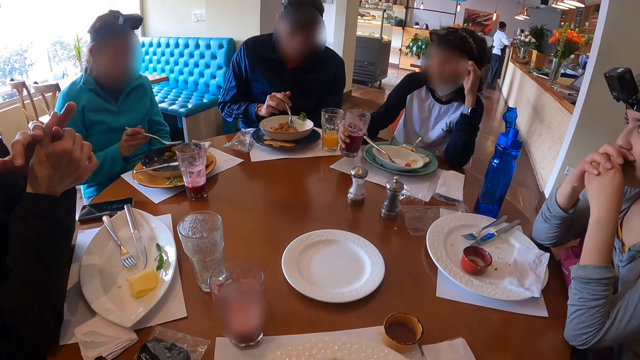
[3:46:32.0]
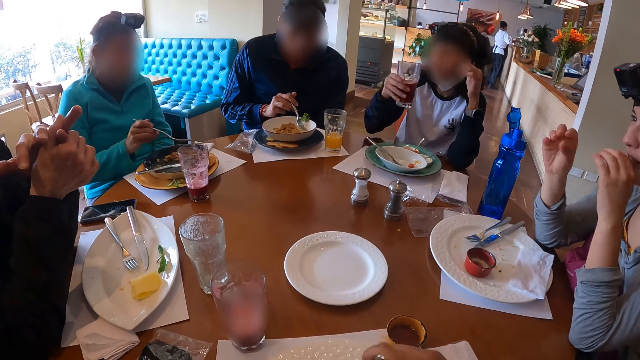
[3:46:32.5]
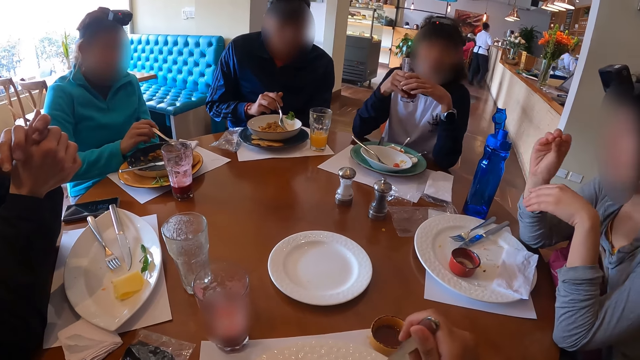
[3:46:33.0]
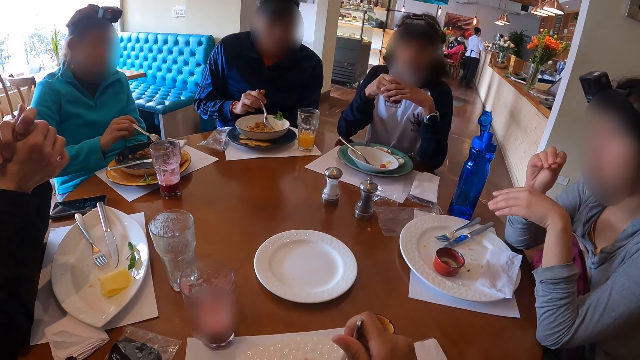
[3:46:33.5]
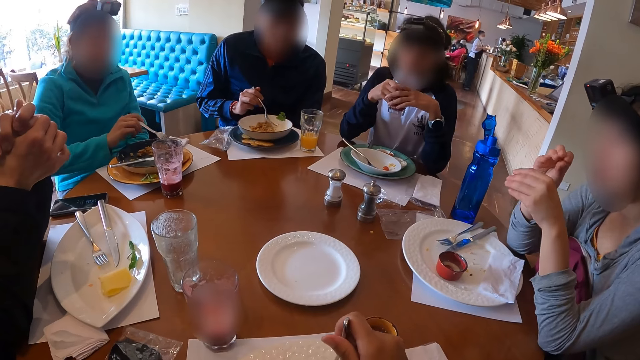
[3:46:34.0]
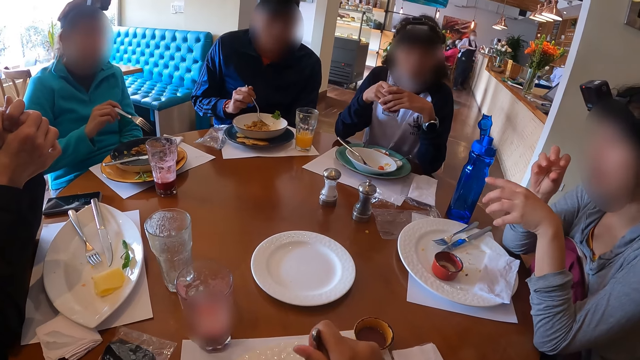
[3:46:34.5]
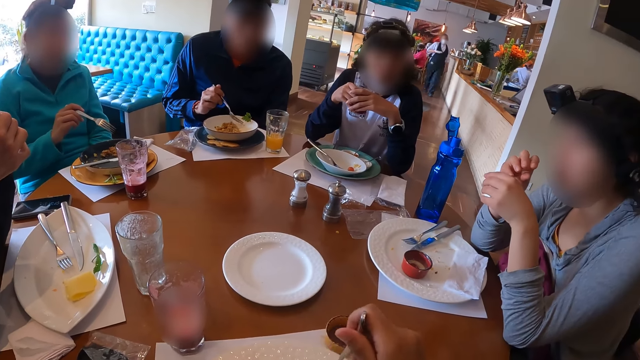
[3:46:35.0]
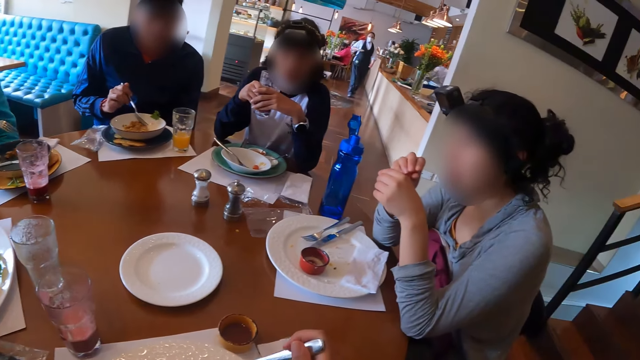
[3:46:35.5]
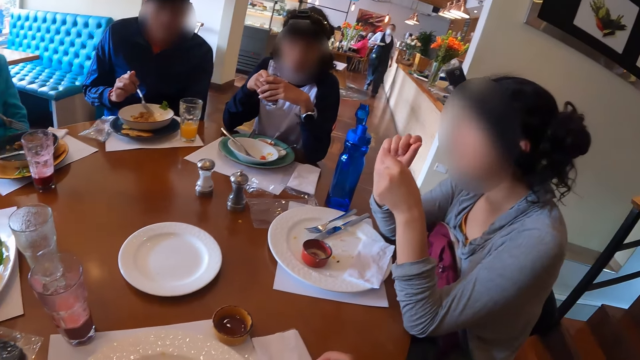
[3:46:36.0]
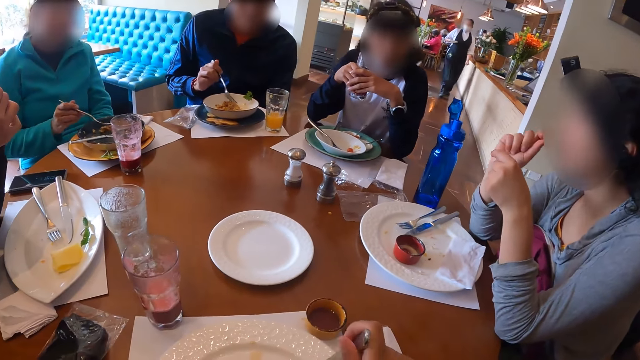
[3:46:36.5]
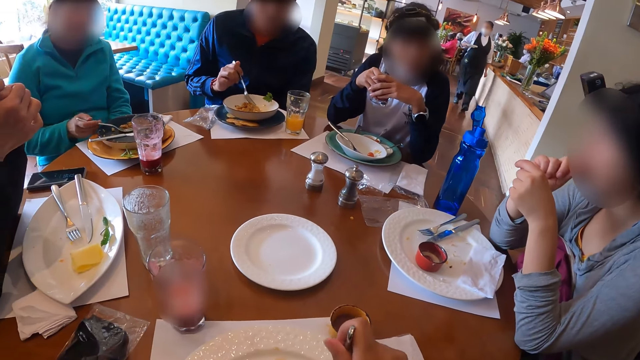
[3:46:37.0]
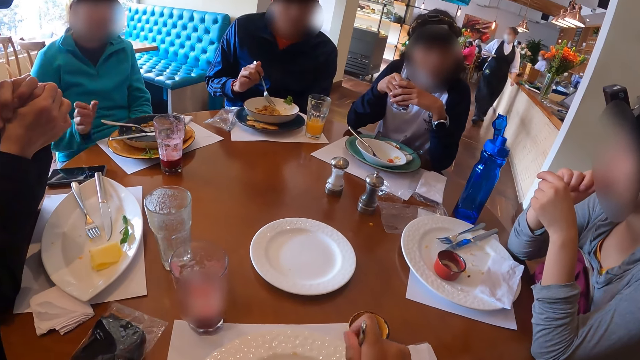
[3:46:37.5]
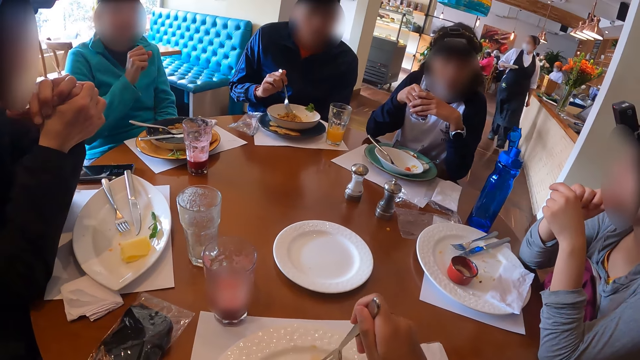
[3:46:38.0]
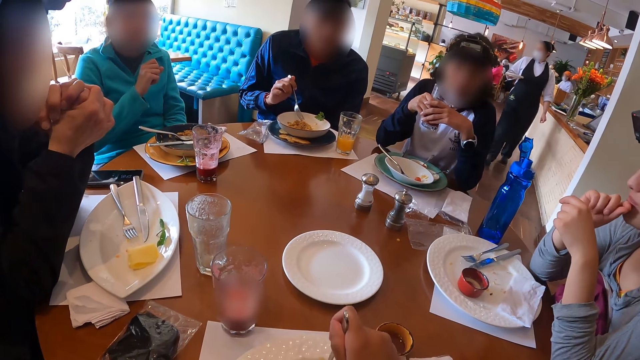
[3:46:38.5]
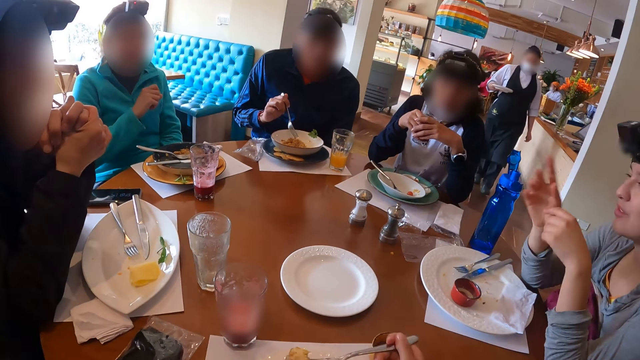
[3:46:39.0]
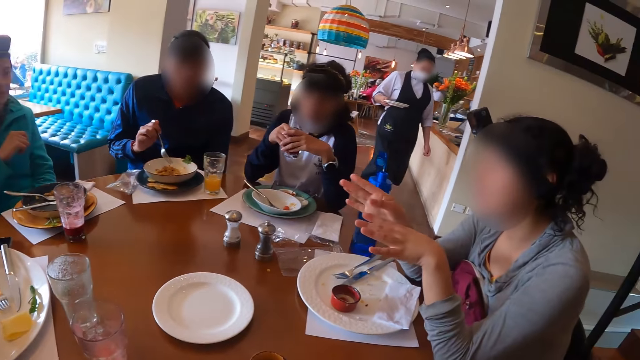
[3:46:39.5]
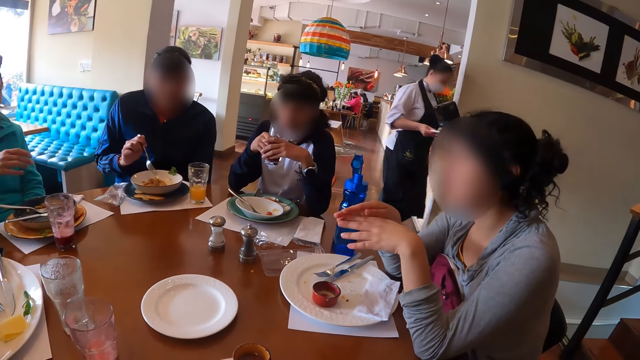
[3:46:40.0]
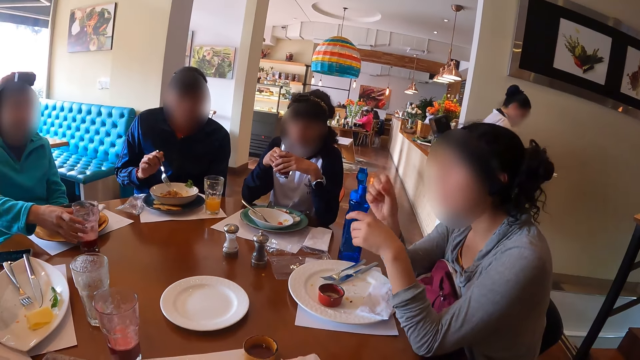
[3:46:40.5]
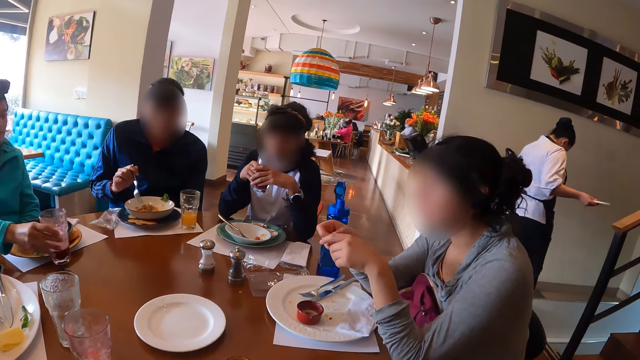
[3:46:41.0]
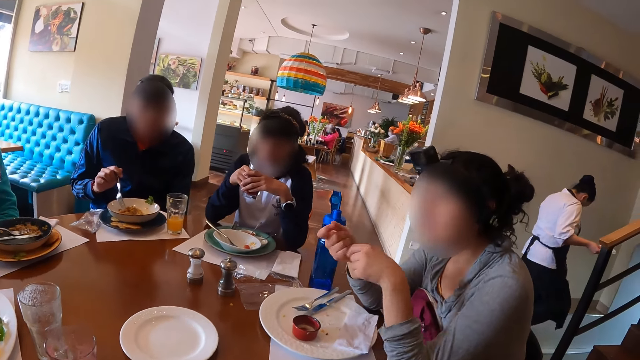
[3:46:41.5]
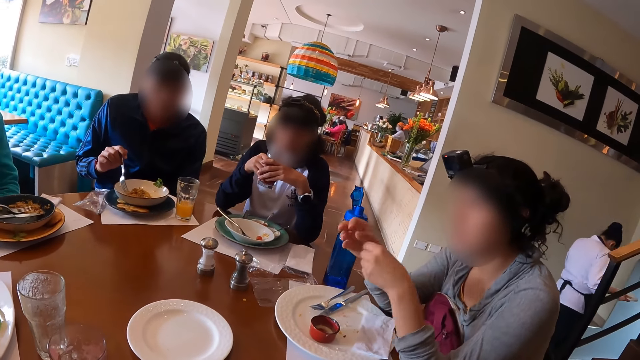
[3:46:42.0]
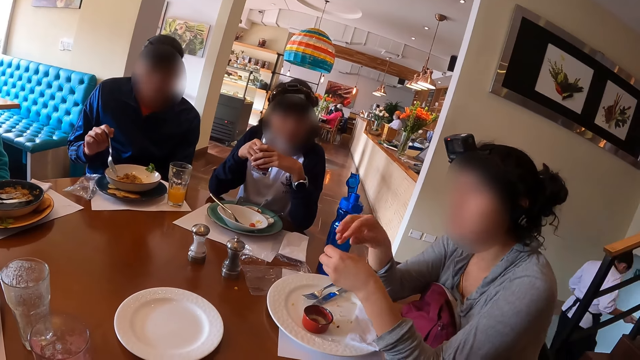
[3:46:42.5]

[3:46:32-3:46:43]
A woman picks up a cup of juice from the table with her right hand. Another woman moves porridge in the plate with the fork in her right hand. A third woman gesticulates with both hands. The first woman places her left hand on the cup of juice in her right hand. The third woman places her right hand on her mouth. The second woman places the fork on the plate with her right hand. The third woman gesticulates with both hands. The camera wearer eats food. The second woman picks up the cup of juice from the table with her right hand.

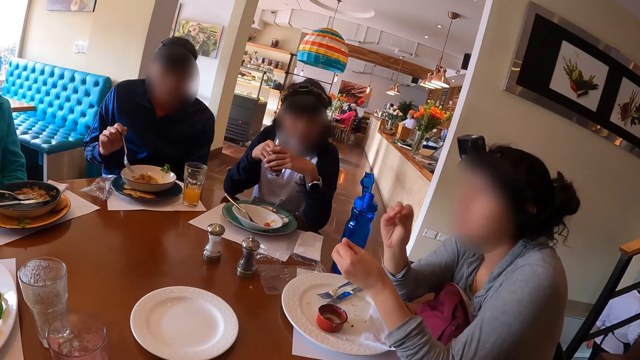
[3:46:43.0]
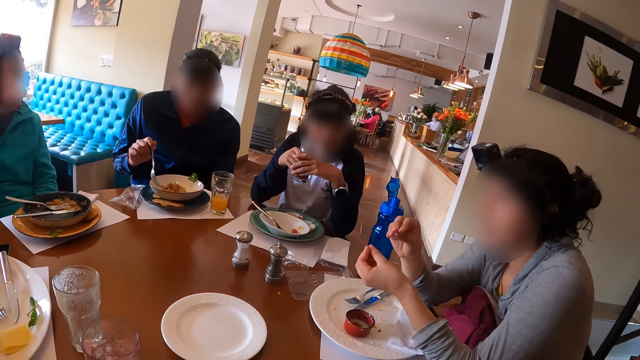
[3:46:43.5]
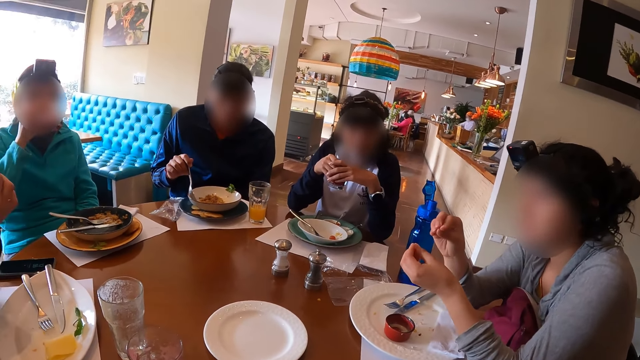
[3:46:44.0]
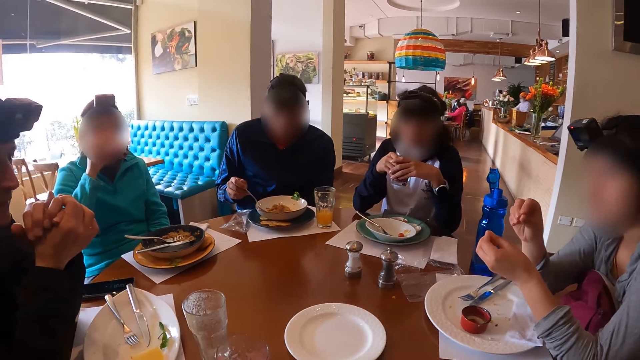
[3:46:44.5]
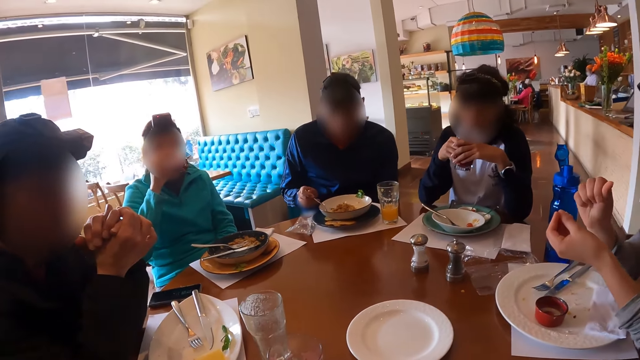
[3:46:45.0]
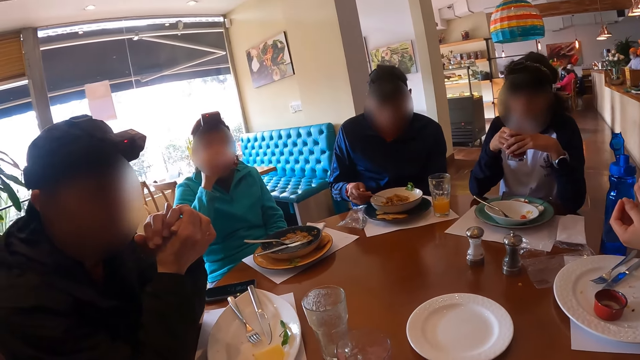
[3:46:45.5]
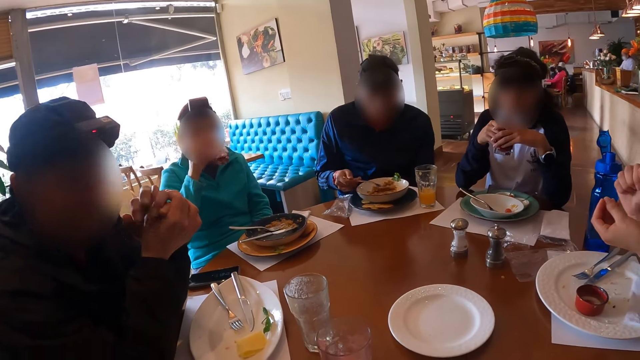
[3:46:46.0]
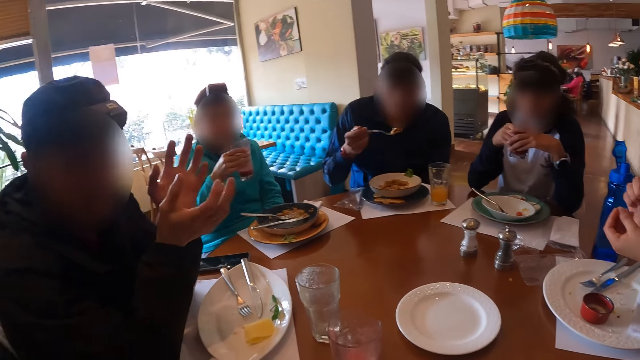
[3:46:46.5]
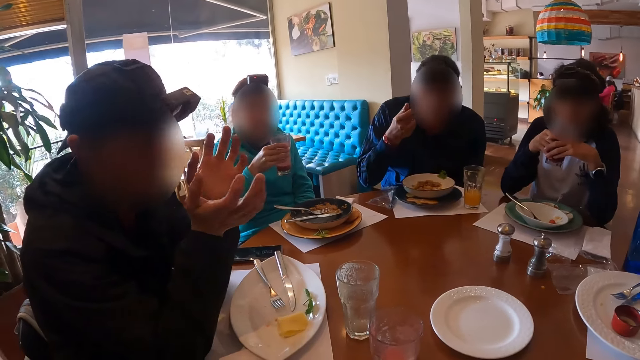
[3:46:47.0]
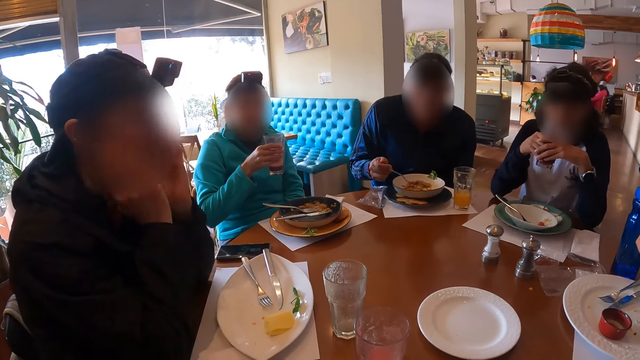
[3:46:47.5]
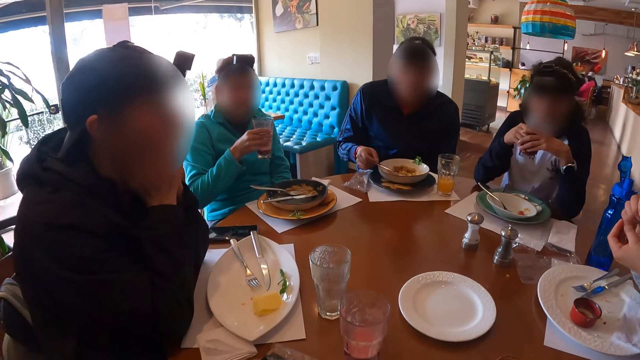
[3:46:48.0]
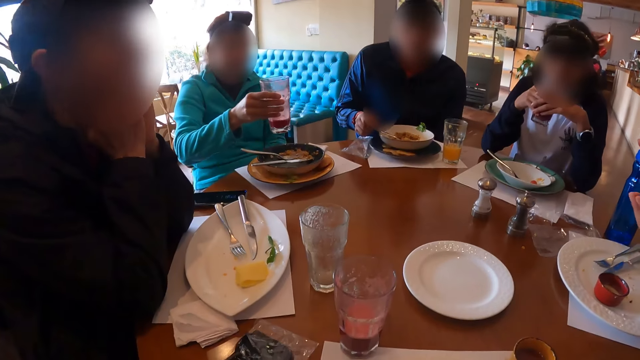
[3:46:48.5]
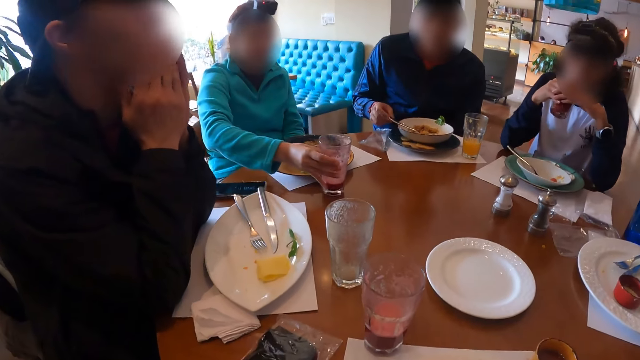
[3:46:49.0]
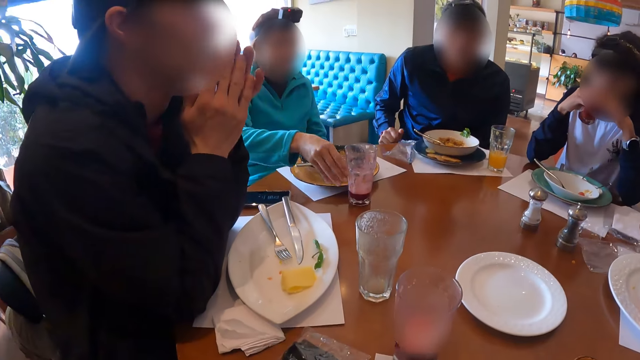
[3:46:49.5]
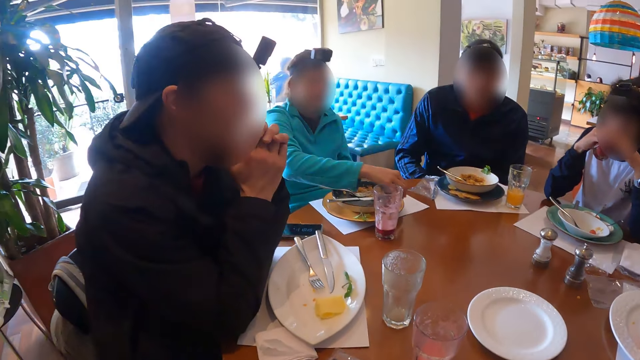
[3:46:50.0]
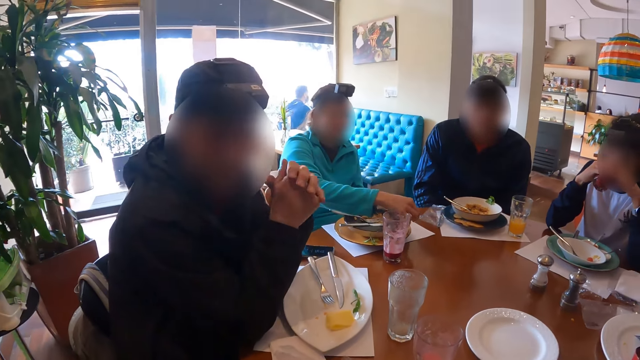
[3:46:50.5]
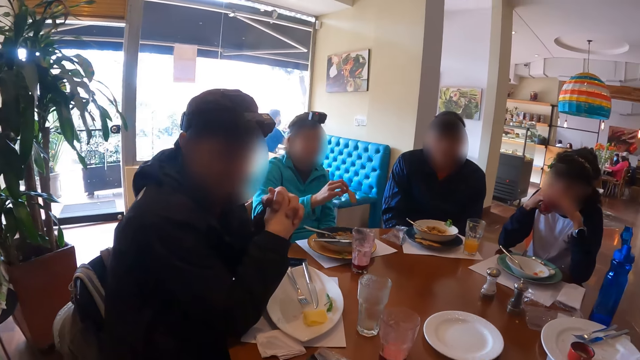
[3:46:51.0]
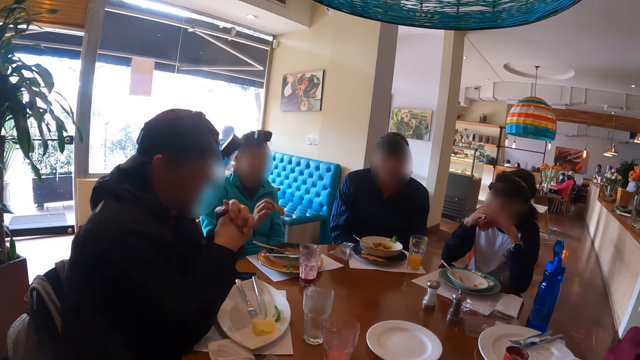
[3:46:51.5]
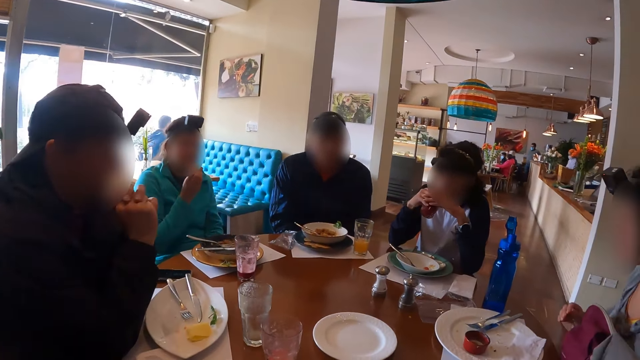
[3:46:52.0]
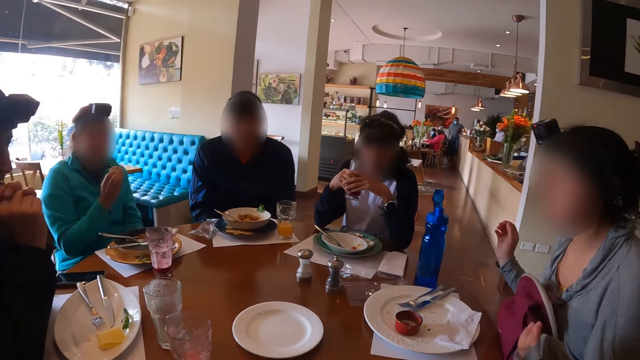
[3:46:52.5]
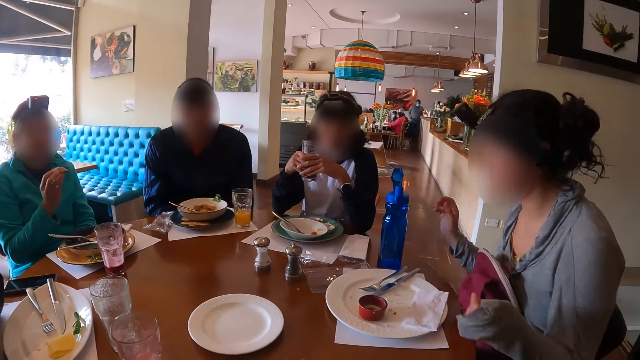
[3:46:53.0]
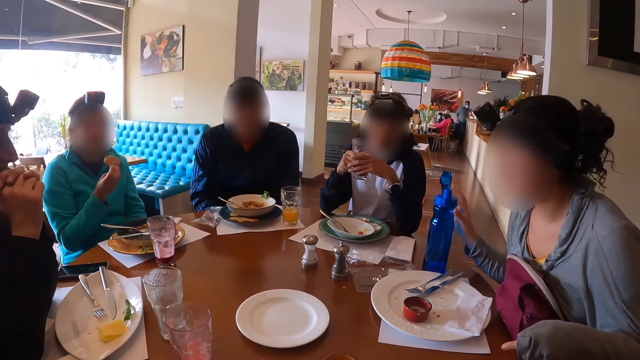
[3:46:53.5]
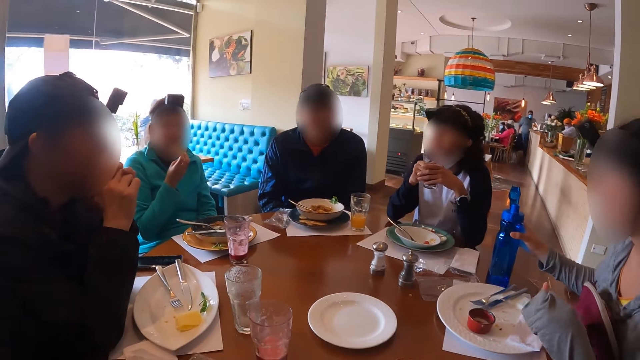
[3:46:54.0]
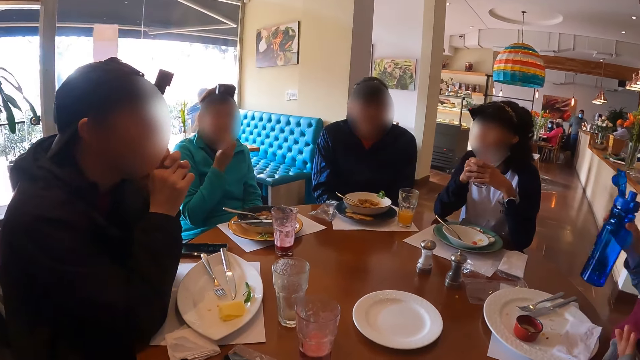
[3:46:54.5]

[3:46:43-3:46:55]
A woman drinks from a cup of juice in her right hand. A man picks up a fork full of porridge with his right hand. Another man gesticulates with both hands. The first man eats the porridge on the fork in his right hand. The other man touches his face with both hands. The first man places the fork on the plate with his right hand. The woman places the cup of juice on the table with her right hand. Another woman drinks from a cup of juice in her hands. The first woman picks up a cookie from a plate with her right hand and eats the cookie in her right hand. The other man places his hands under his chin. A third woman picks up a water bottle from the table with her right hand. The first woman eats the cookie in her right hand.
